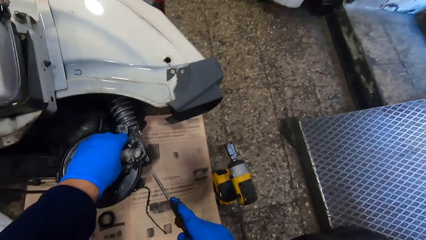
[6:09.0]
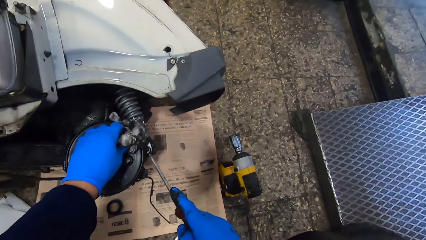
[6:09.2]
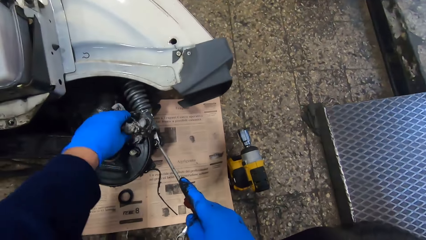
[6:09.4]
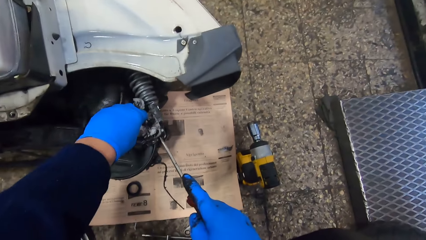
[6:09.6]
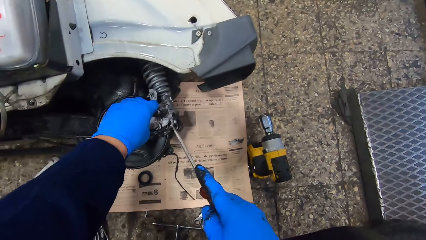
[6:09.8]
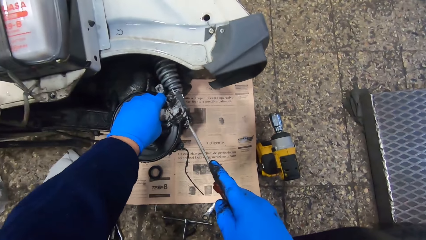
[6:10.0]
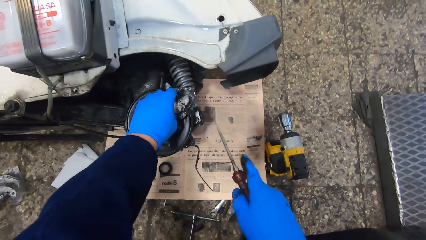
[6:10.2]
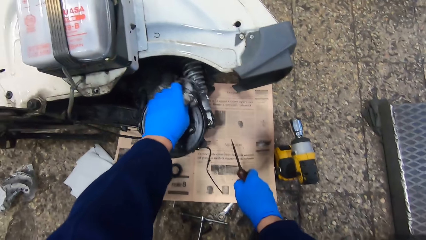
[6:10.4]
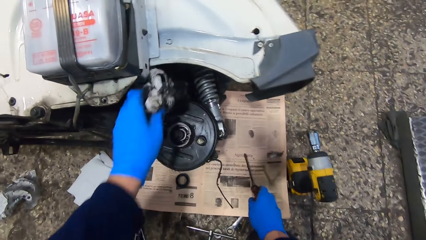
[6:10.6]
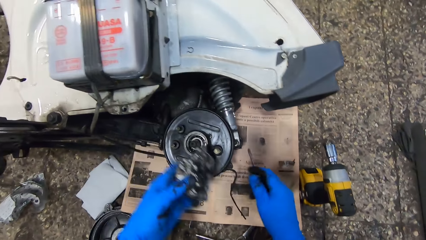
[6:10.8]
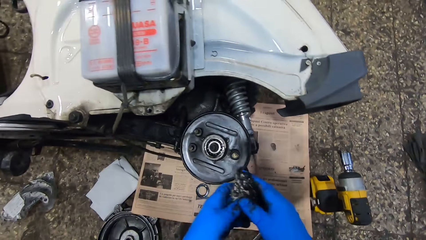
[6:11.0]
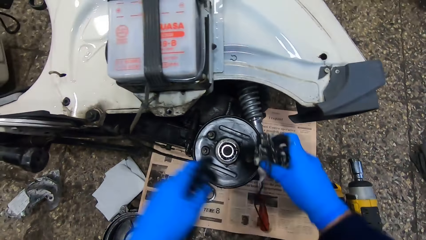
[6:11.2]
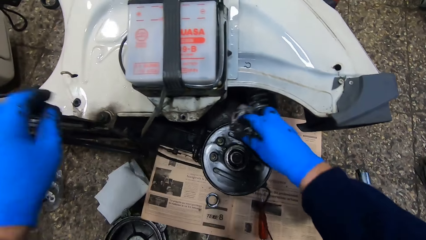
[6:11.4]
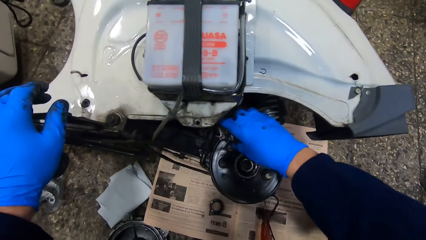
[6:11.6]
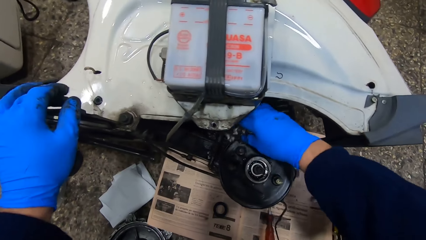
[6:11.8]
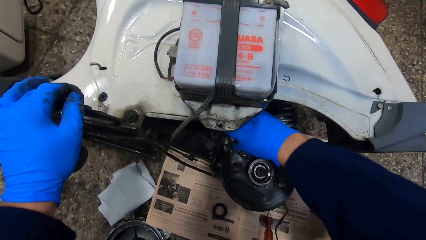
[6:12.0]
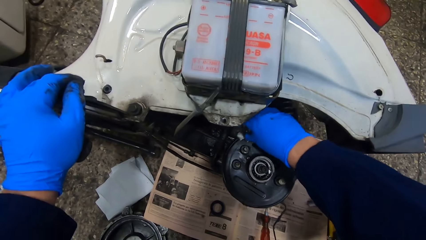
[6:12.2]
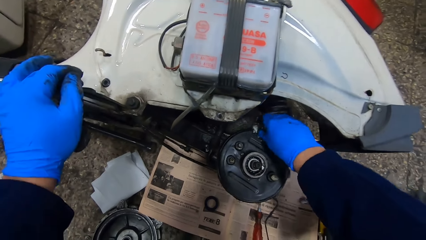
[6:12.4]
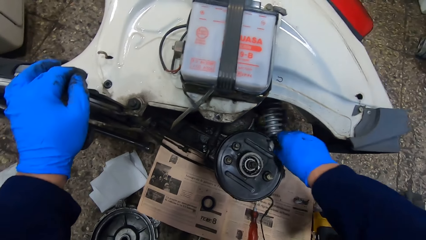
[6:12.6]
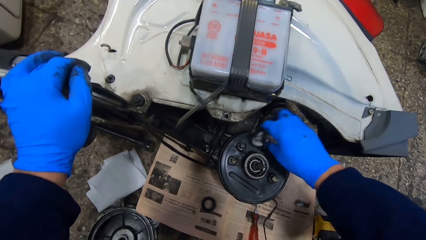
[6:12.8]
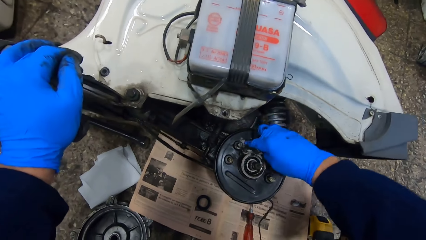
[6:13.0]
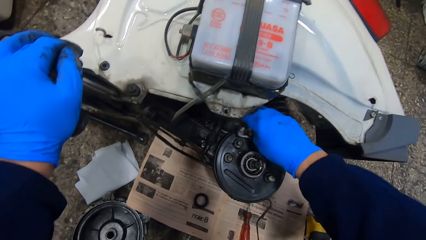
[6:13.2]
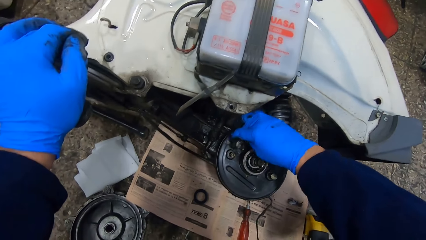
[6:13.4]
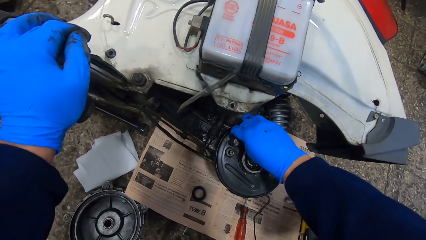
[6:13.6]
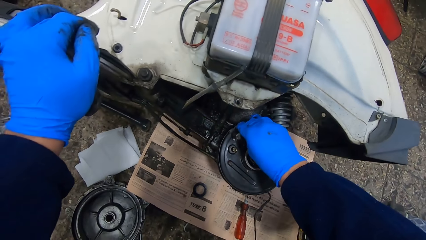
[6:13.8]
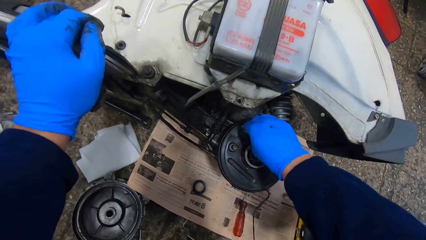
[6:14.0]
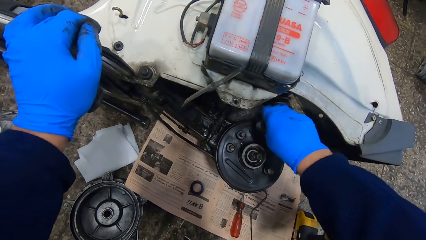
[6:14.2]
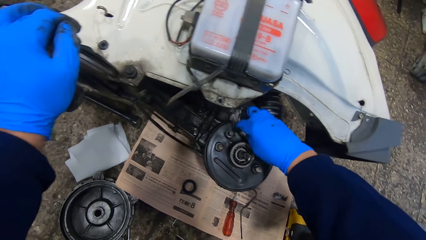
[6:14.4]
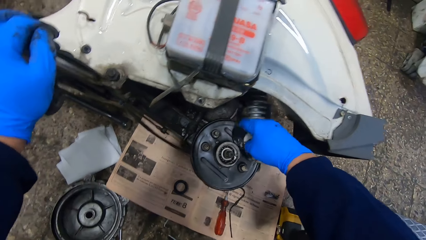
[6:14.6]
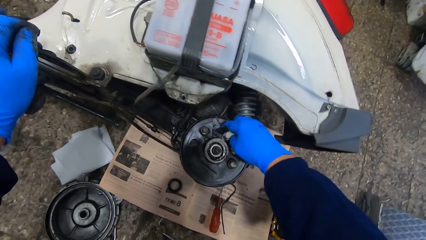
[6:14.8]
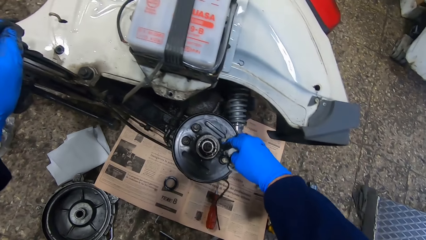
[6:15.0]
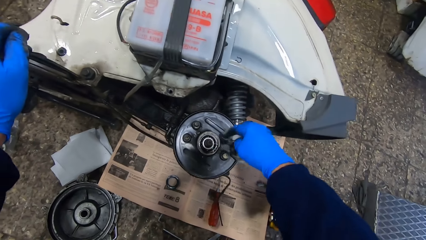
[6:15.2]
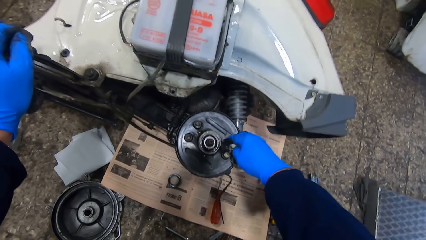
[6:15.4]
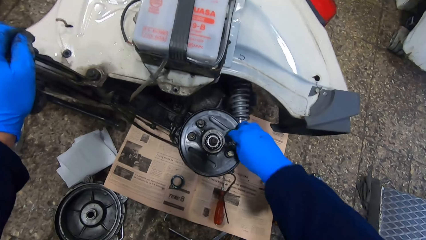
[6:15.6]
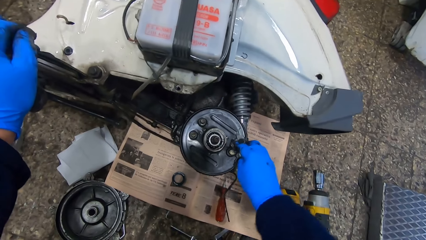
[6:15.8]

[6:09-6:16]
The camera wearer drops the screwdriver on the newspaper. He passes the tissue to his right hand and holds the piece of material with his right hand. He places his left hand on a part of the scooter. He wipes the rim or rear drum brake pad with the tissue.

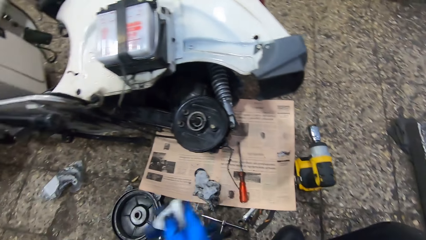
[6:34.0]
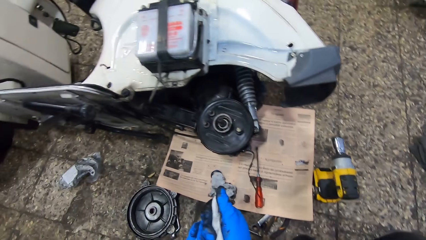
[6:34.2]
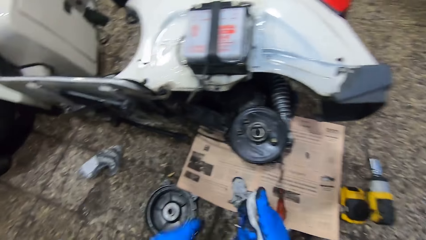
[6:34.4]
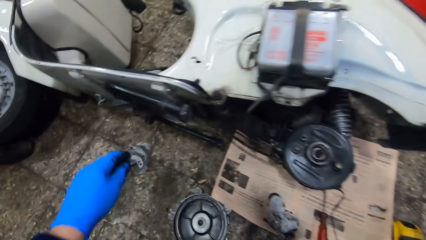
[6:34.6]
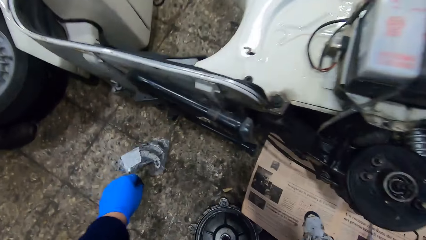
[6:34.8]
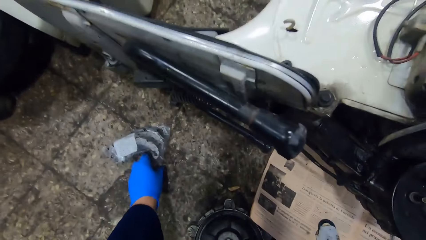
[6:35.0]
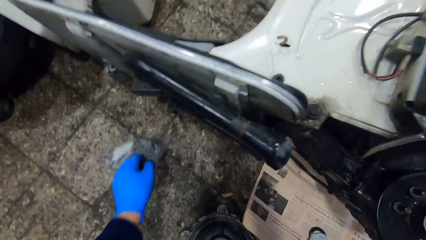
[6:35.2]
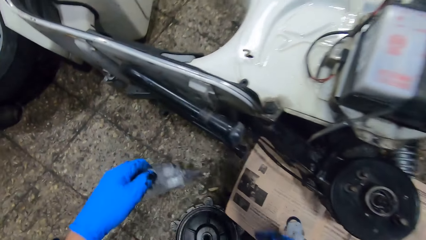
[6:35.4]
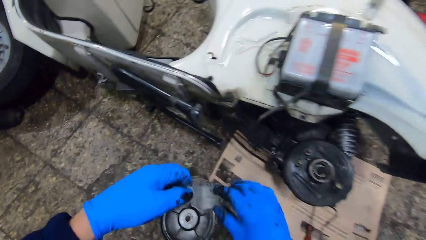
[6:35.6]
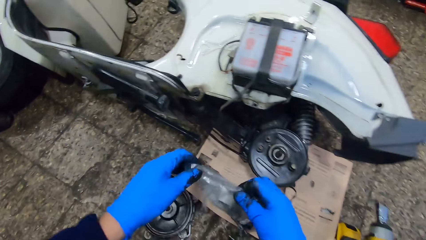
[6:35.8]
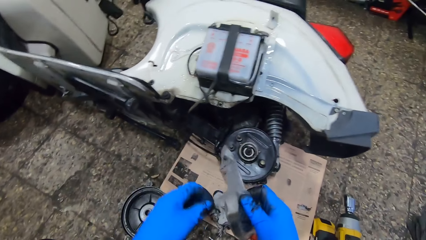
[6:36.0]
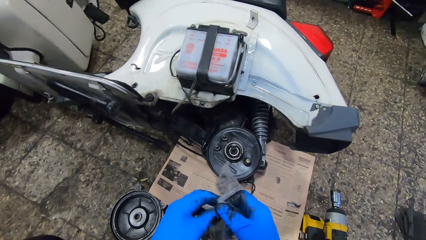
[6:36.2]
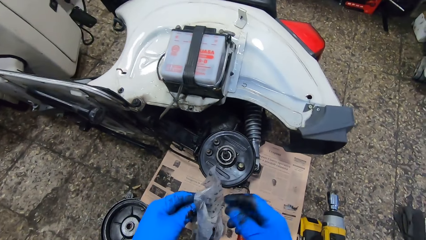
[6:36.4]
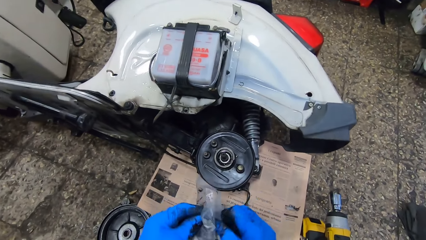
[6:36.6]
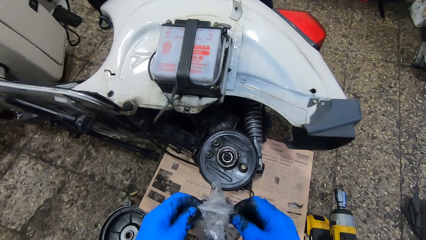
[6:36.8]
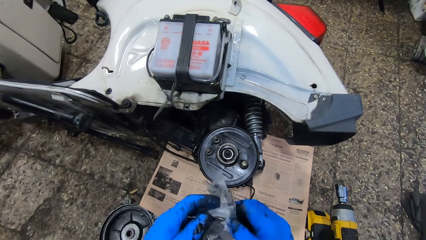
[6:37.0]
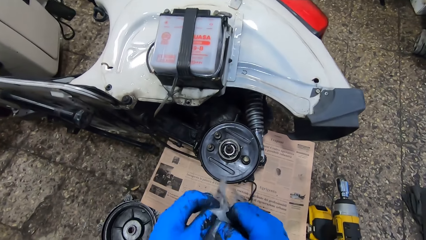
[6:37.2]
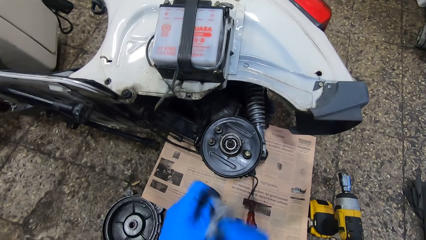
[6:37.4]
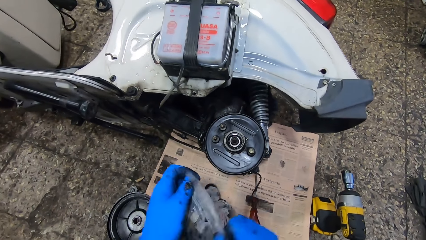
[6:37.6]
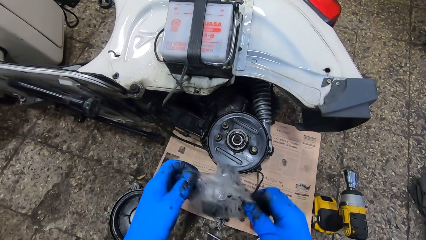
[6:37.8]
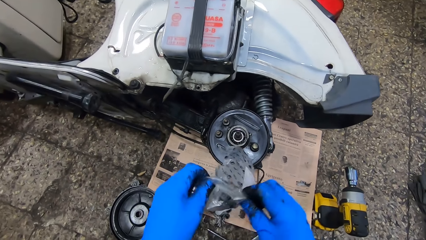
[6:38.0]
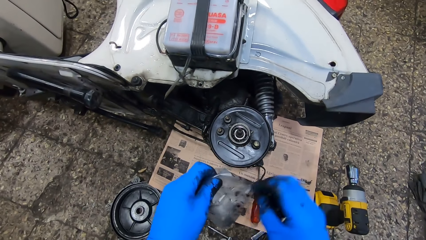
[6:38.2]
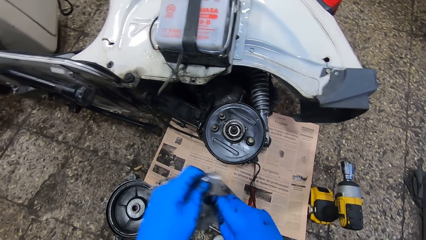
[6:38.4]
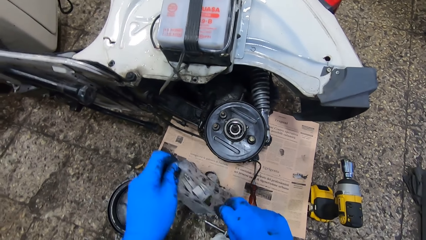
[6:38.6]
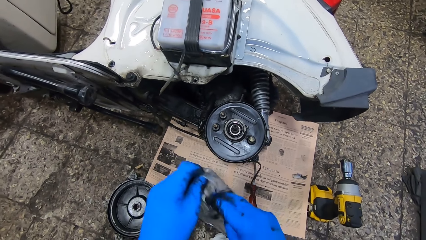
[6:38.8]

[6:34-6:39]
The camera wearer picks a plastic bag from the floor with his left hand. He holds the plastic bag with both hands. He opens the plastic bag with both hands.

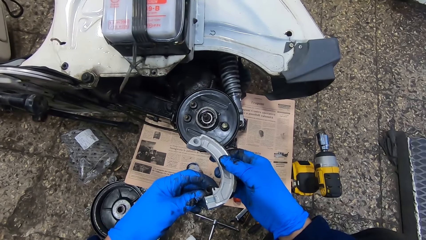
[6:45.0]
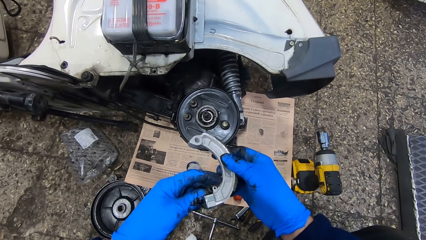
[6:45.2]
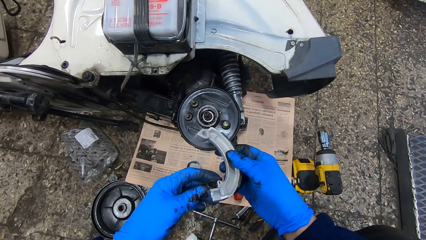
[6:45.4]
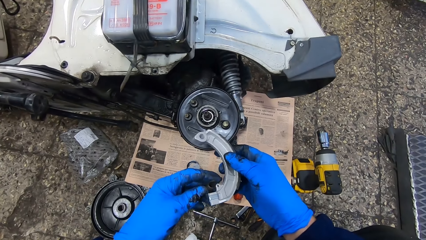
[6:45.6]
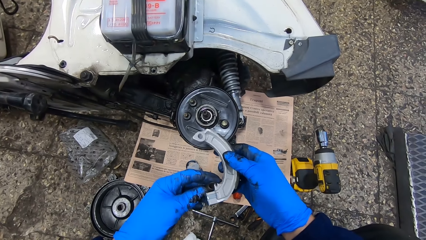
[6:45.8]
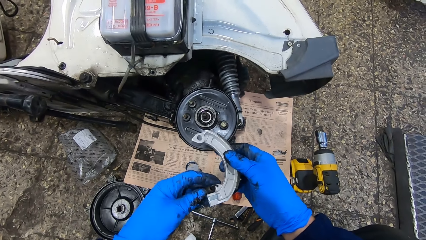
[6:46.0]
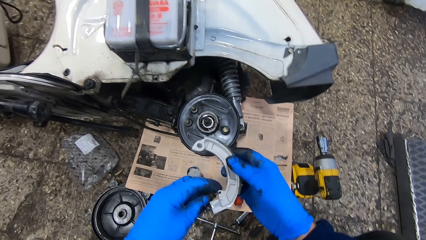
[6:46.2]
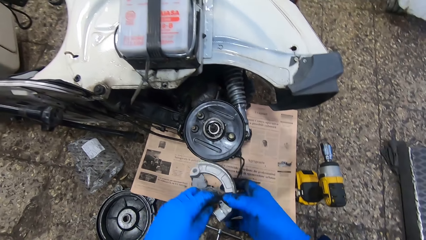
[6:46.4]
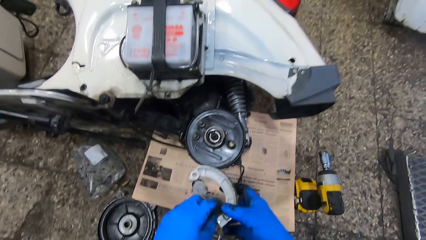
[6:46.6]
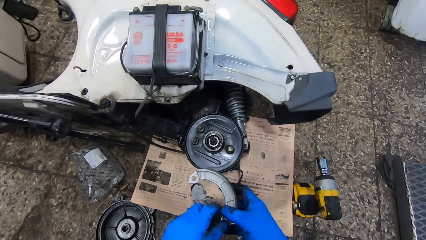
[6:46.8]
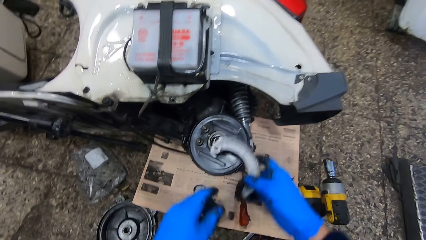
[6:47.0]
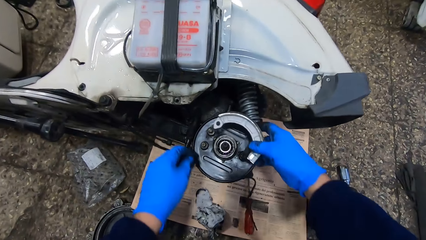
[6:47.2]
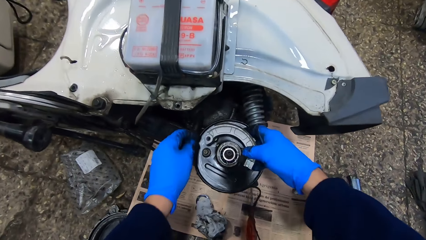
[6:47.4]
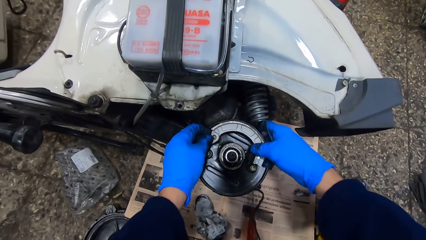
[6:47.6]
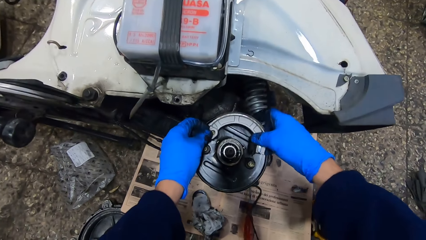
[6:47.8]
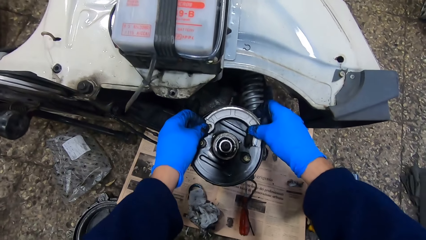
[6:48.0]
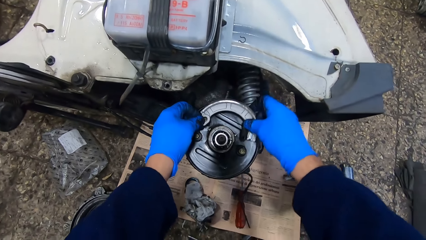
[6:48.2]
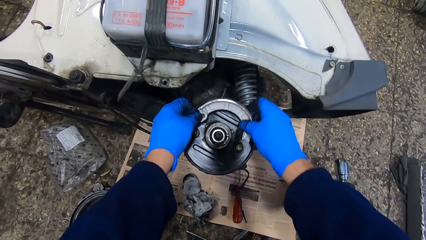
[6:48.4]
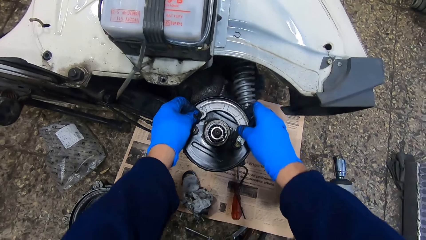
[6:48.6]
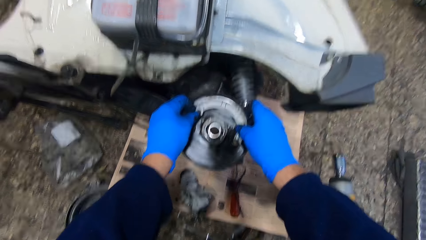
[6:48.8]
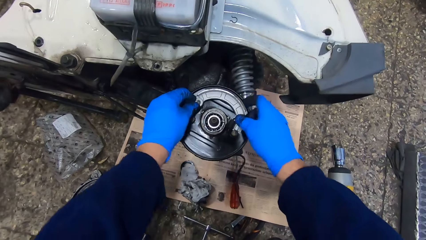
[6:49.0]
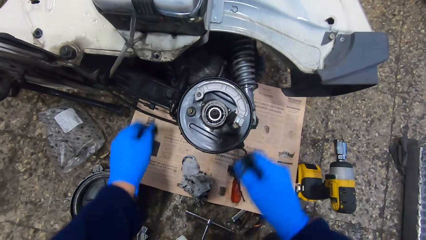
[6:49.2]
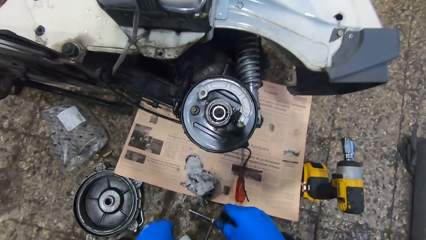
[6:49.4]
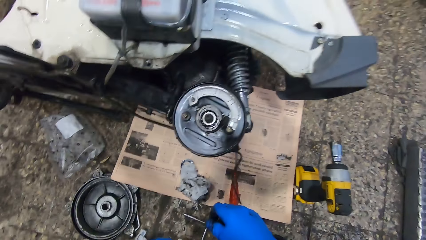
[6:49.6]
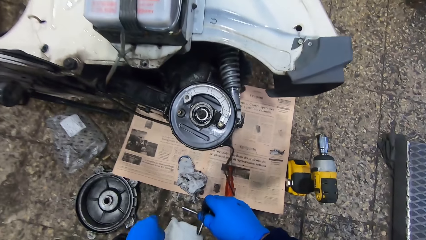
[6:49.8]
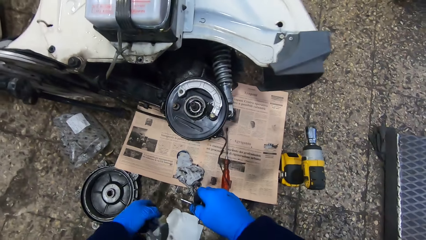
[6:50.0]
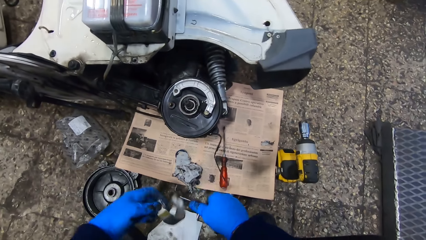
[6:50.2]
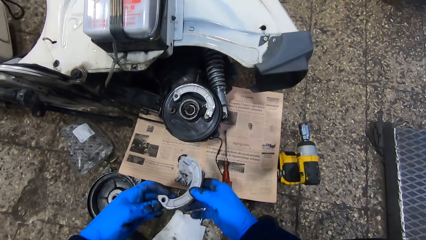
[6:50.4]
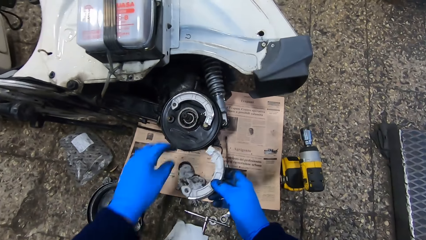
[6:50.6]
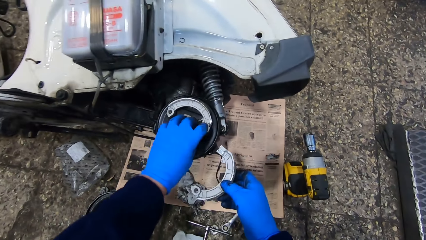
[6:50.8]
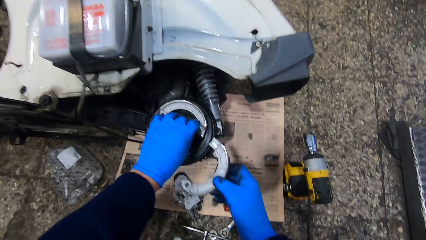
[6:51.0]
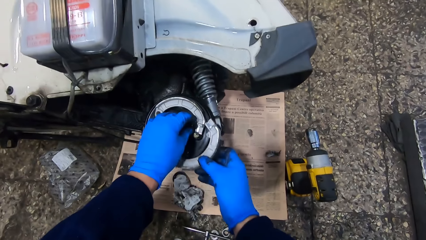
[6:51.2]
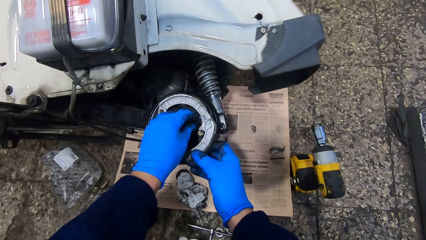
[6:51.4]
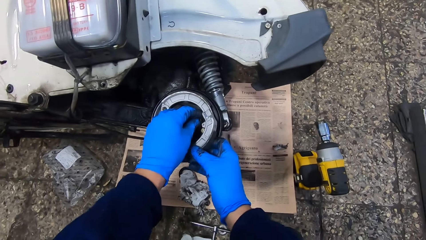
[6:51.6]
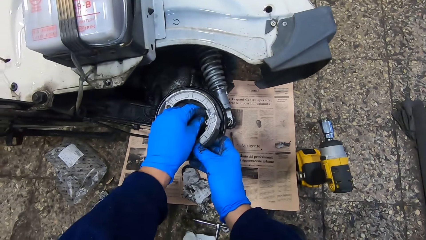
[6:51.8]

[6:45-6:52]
The camera wearer fixes the spring to the other brake pad. He fixes the brake pad to the rim. He picks the other brake pad from the floor with his left hand.
